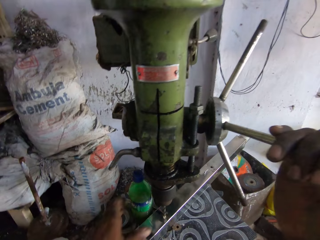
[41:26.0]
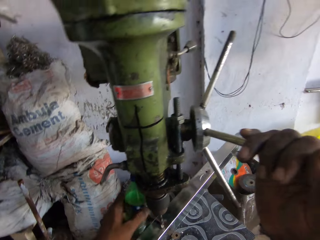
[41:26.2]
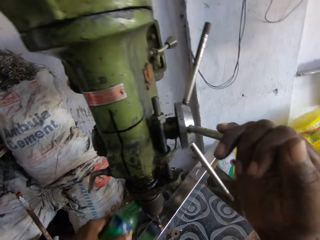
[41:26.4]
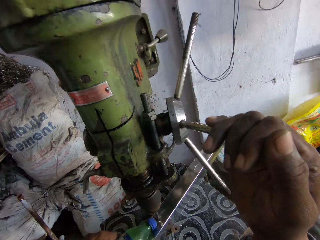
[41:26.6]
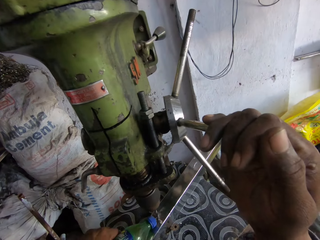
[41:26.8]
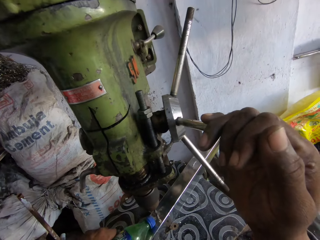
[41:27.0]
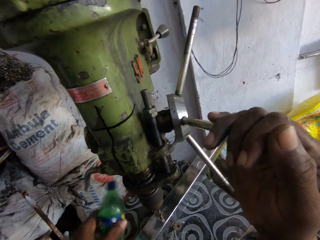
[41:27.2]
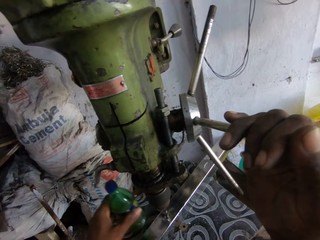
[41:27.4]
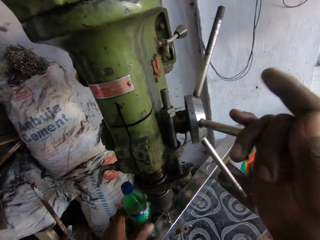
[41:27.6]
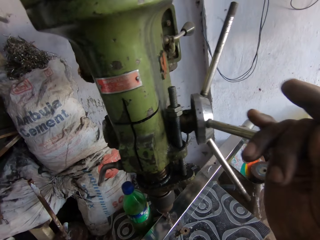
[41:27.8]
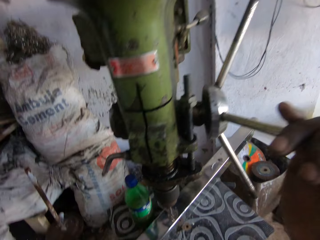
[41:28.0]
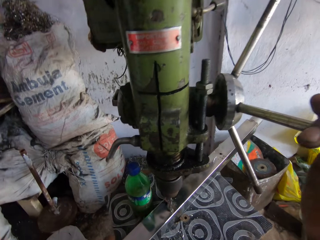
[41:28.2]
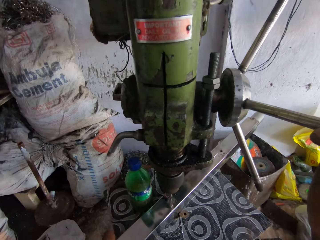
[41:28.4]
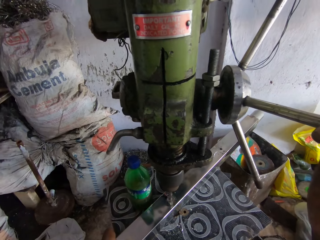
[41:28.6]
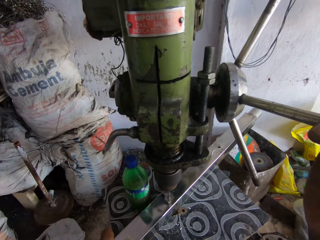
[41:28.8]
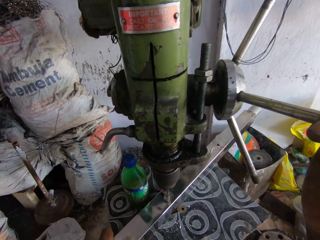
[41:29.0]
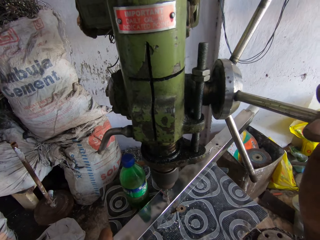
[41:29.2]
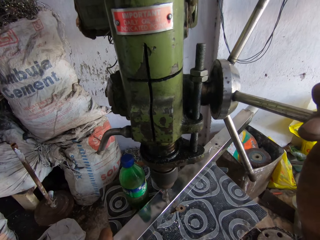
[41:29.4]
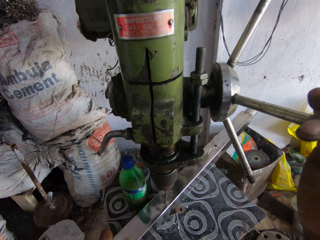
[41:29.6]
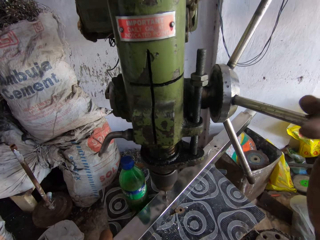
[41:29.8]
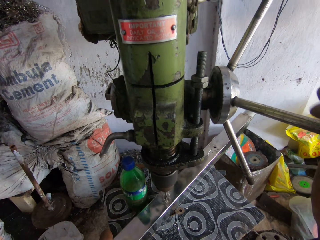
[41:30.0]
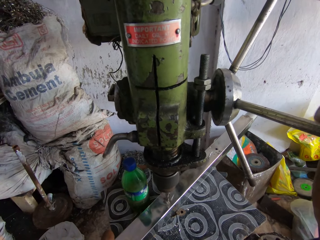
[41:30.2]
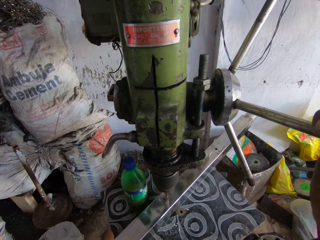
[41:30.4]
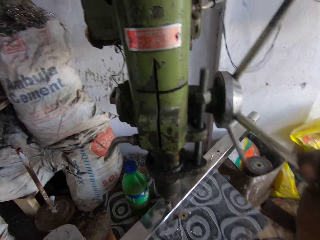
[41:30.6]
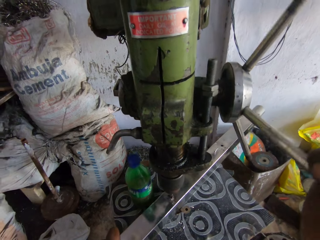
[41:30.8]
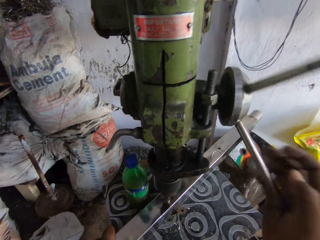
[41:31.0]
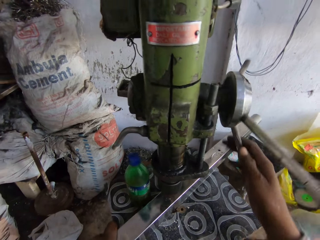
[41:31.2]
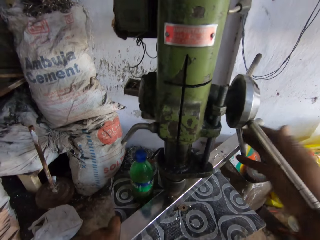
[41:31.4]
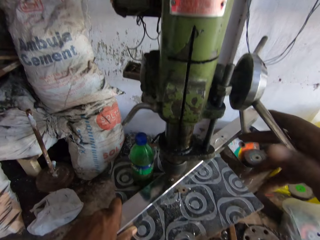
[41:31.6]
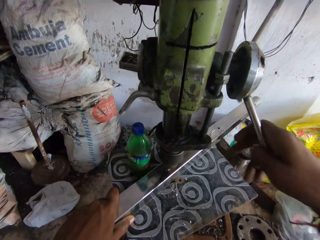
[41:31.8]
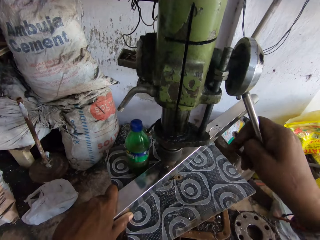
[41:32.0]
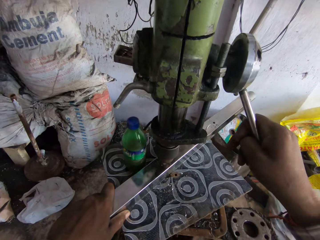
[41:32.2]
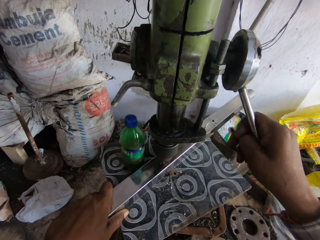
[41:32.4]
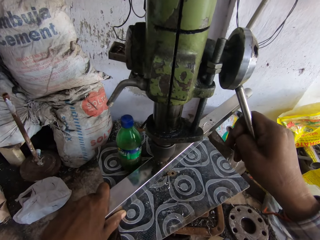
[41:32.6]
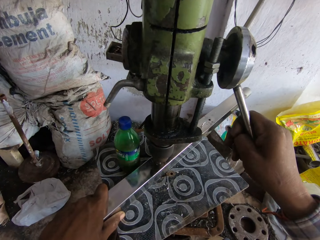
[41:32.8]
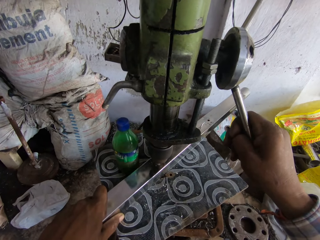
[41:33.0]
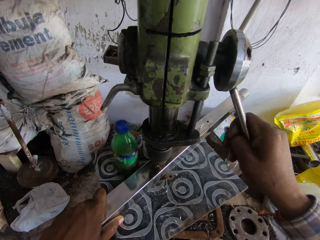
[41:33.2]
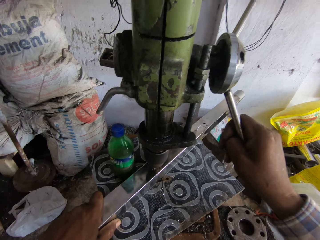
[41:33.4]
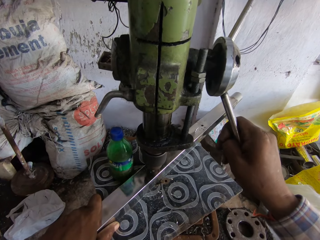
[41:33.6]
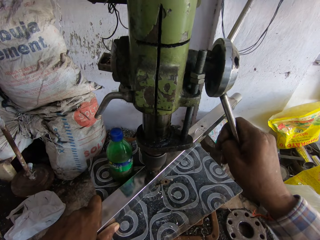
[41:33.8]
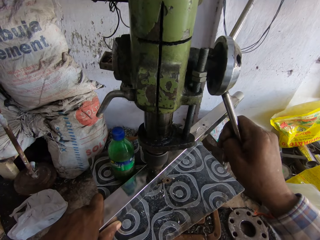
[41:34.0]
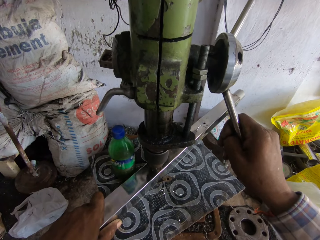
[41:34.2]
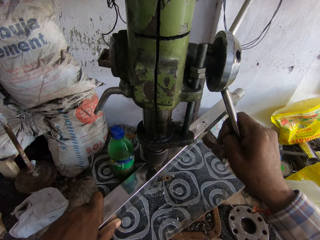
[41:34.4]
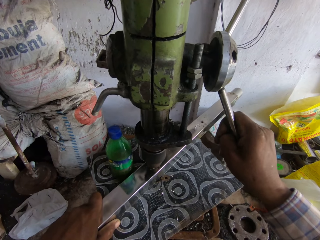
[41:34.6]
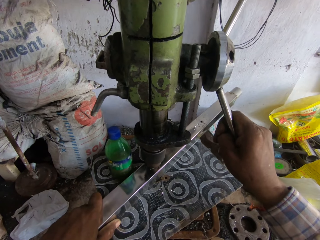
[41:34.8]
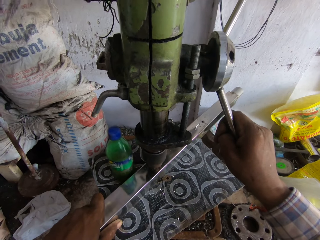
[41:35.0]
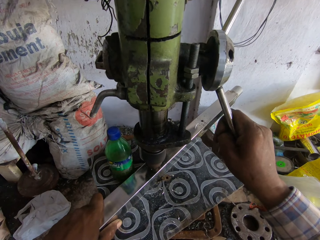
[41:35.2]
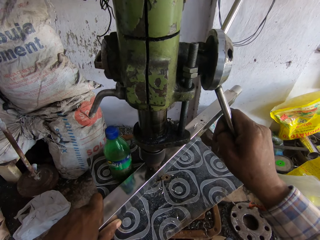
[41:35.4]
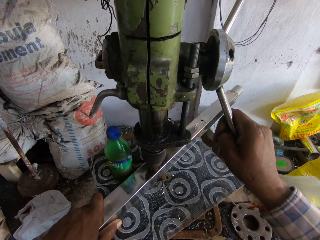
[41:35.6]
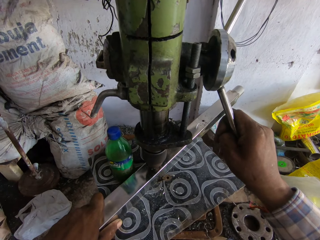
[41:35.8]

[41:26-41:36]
The camera wearer drills a hole on the steel rod. They hold the drill press handle or hand wheel with the right hand. They pick up a bottle with the left hand. They pour something on the steel rod. They place the bottle on the table. They hold the drill press handle with the right hand. They drill a hole on the steel rod. They exert pressure on the drill press handle with the right hand. They rotate the drill press handle with the right hand. They drill a hole on the steel rod. They push the hand wheel.

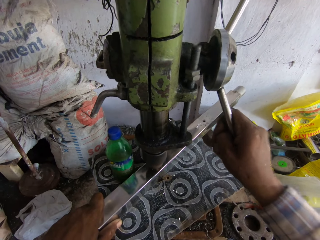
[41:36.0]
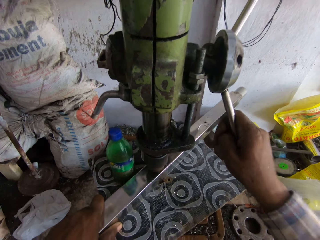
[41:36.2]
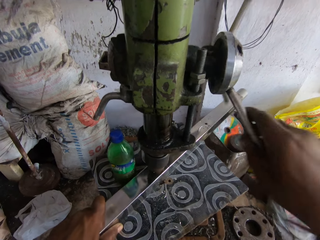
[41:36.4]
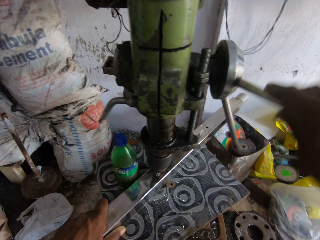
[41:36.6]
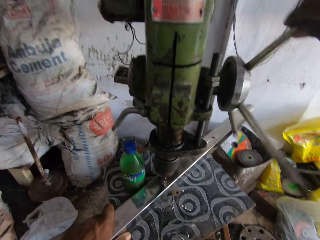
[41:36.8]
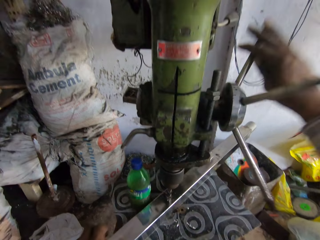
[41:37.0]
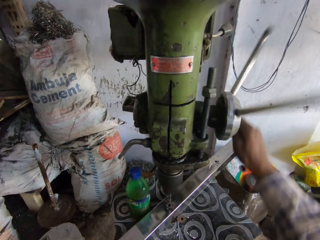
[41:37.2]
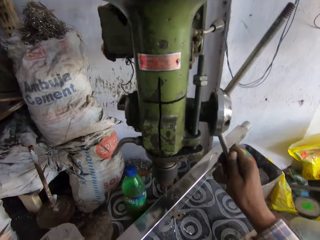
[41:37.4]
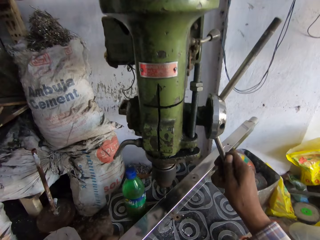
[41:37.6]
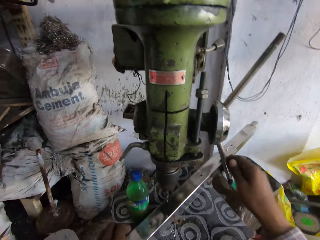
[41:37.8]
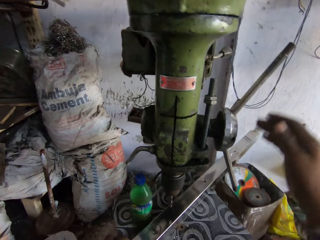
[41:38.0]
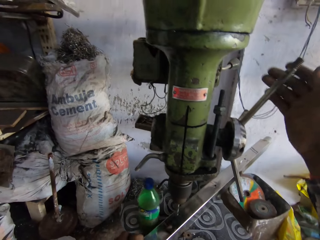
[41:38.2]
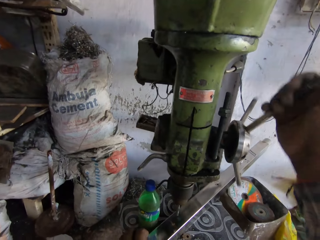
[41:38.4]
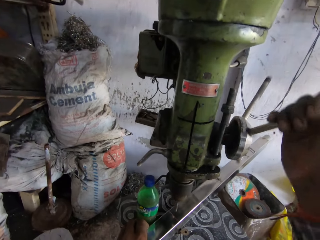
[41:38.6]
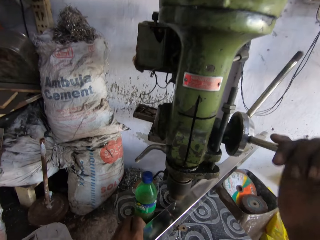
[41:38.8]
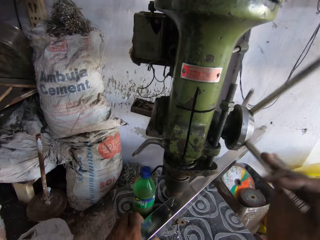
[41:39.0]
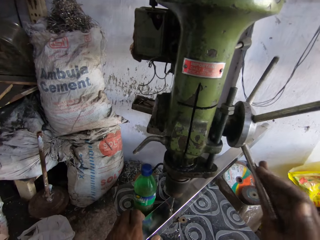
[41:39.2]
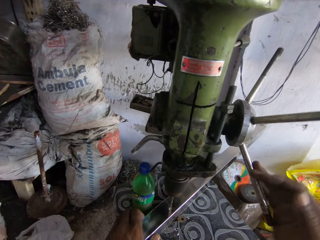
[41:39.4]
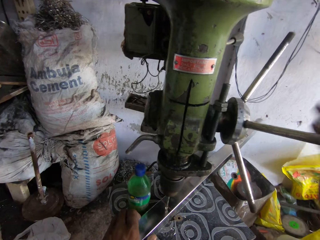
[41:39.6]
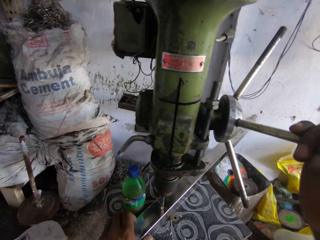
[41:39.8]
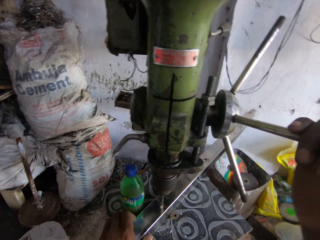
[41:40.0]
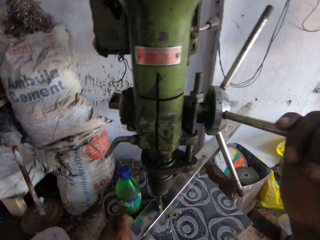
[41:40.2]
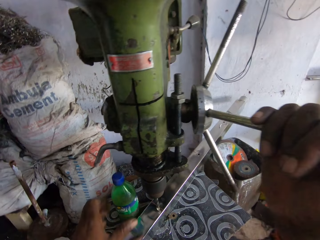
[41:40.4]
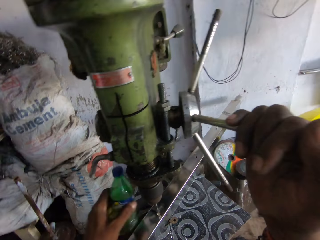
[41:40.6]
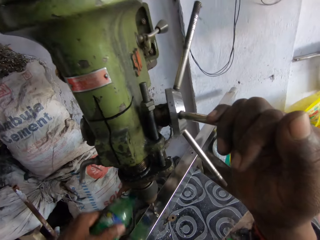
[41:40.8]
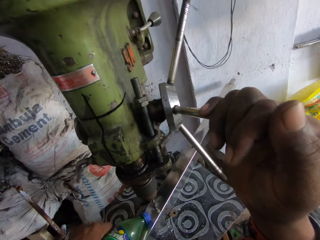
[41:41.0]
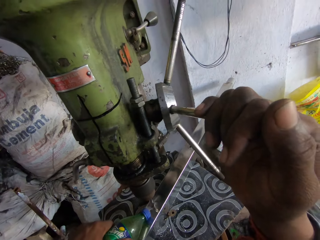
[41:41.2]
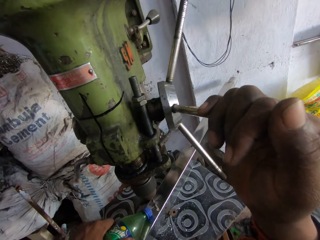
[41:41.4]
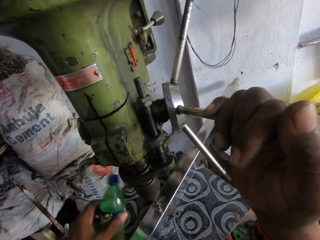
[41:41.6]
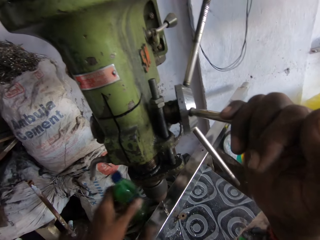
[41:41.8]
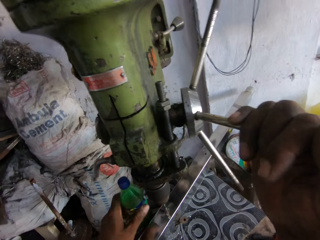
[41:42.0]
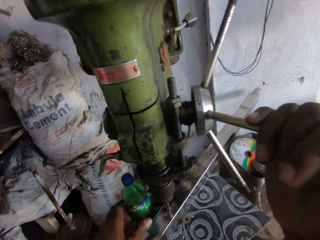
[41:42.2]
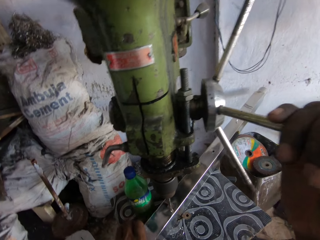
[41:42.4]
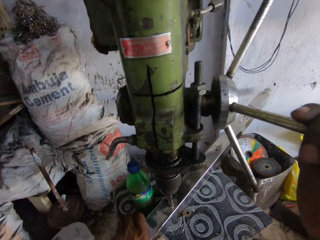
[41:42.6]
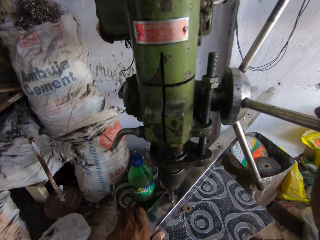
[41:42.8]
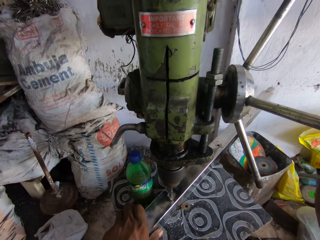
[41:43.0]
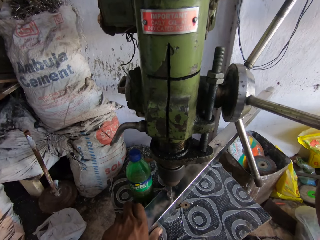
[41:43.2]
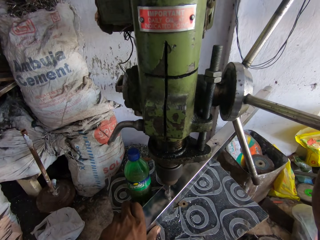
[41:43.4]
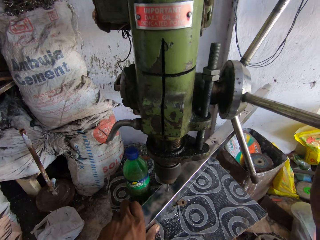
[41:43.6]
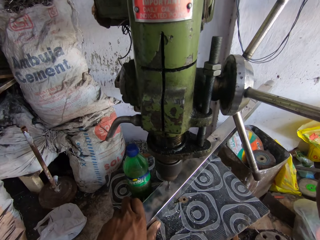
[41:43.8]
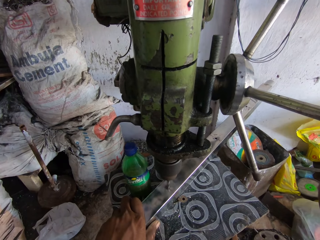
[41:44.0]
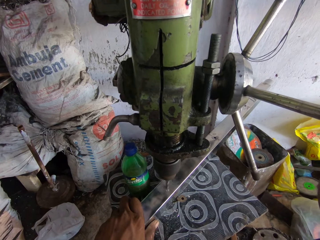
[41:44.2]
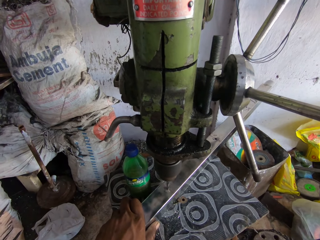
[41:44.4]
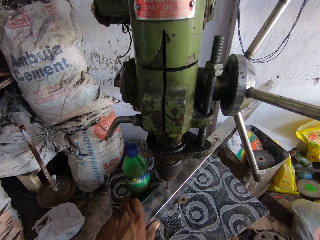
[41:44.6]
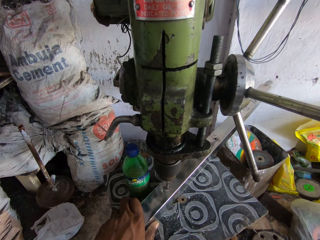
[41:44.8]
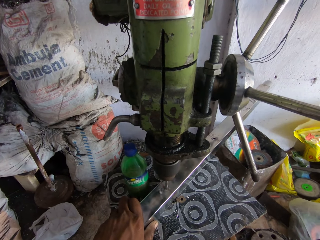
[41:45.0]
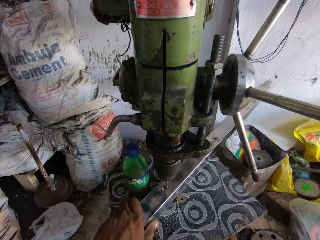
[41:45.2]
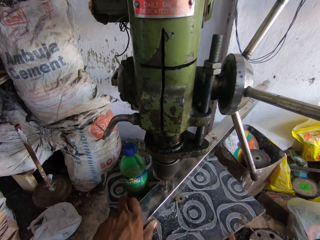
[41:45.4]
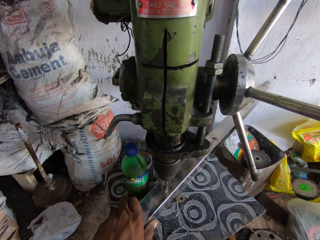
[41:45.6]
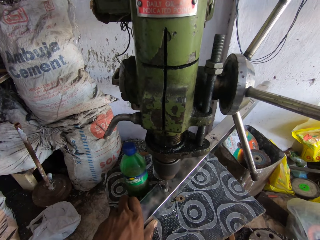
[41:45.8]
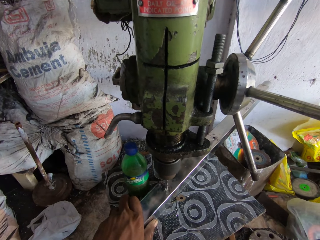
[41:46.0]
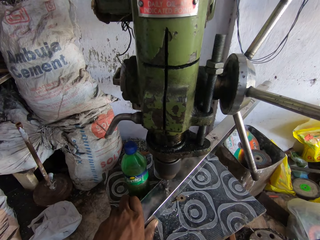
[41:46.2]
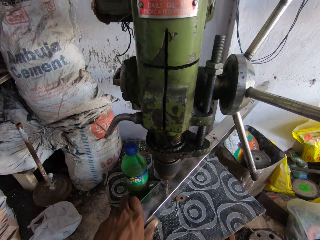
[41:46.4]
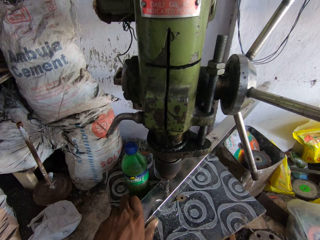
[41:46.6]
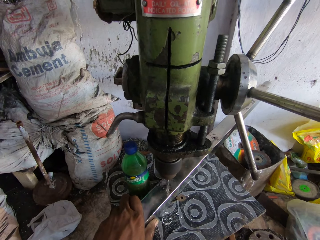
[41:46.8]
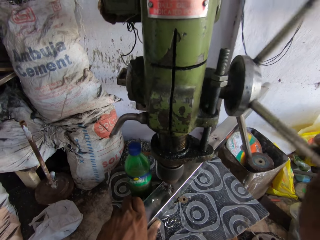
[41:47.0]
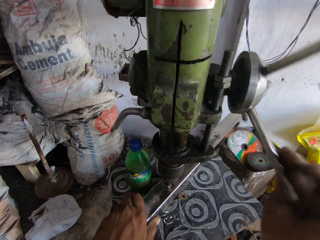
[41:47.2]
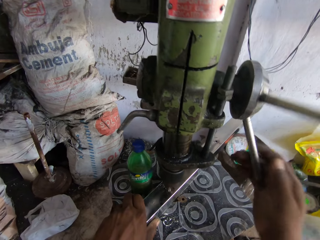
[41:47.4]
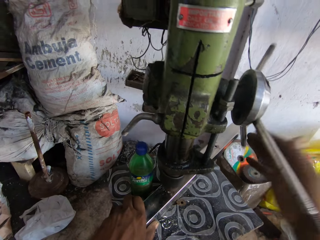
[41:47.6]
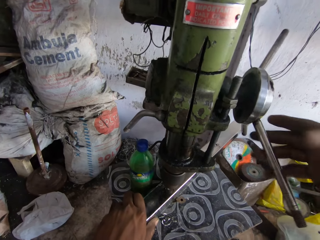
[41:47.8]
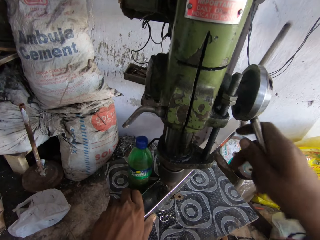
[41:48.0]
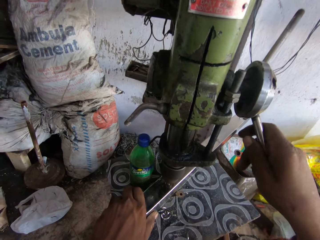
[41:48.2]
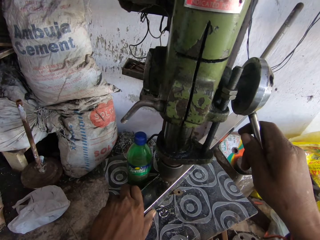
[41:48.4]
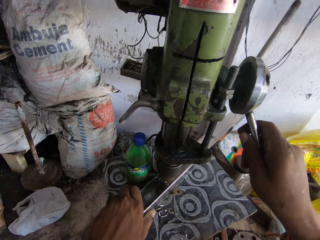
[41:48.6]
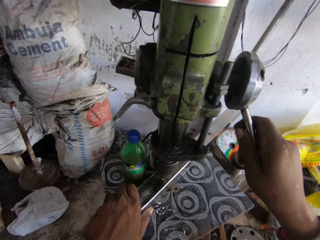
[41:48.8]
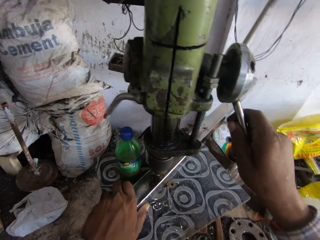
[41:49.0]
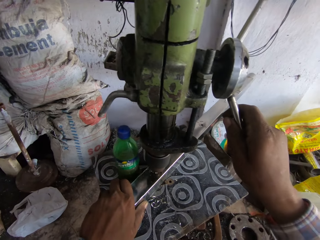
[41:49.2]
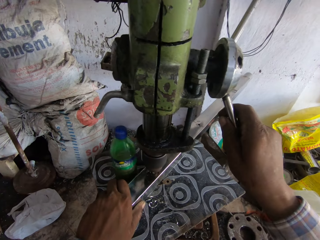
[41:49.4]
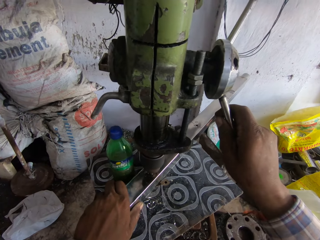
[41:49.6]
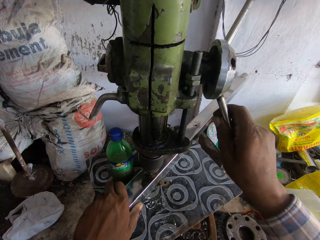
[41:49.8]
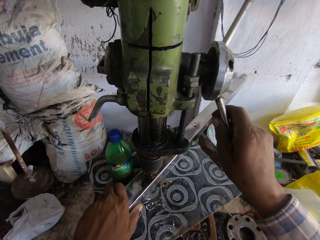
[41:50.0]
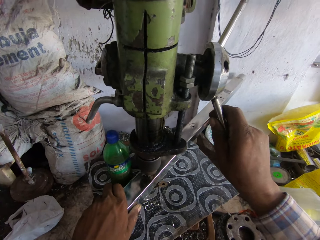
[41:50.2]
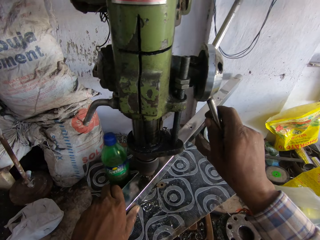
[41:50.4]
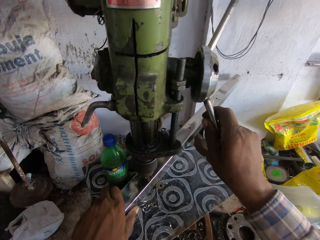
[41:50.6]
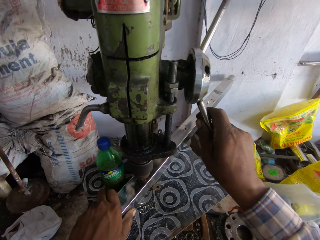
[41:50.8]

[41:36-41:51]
The camera wearer exerts pressure on the drill press handle with the right hand. They rotate the drill press handle with the right hand. They adjust a steel rod on the drill press. They rotate the drill press handle with the right hand. They drill a hole on the steel rod. They pick up a bottle with the left hand. They pour something on the steel rod. They place the bottle on the table. They drill a hole on the steel rod. They rotate the drill press handle with the right hand. They drill a hole on the steel rod.
